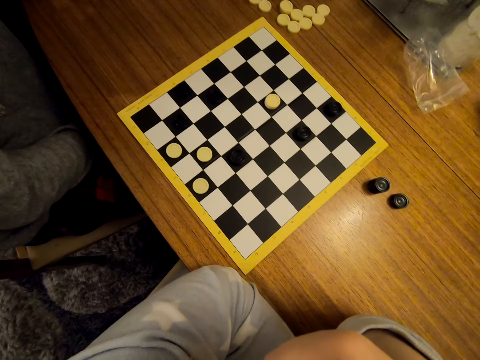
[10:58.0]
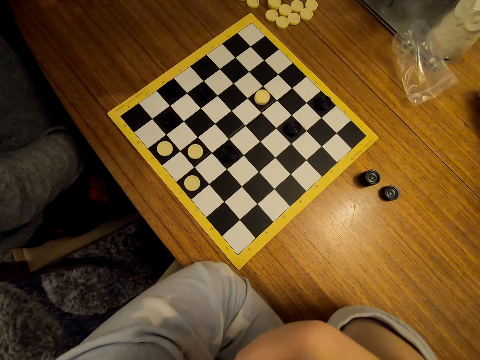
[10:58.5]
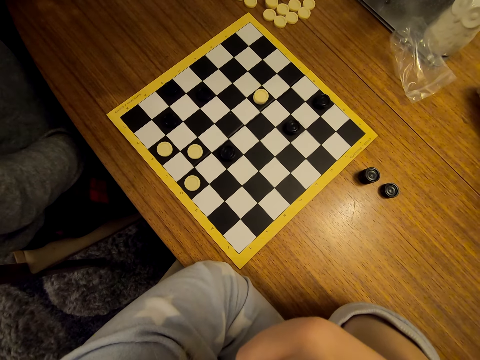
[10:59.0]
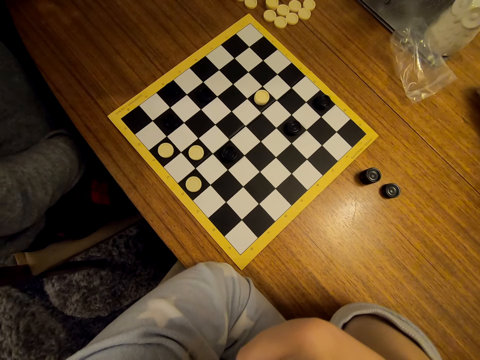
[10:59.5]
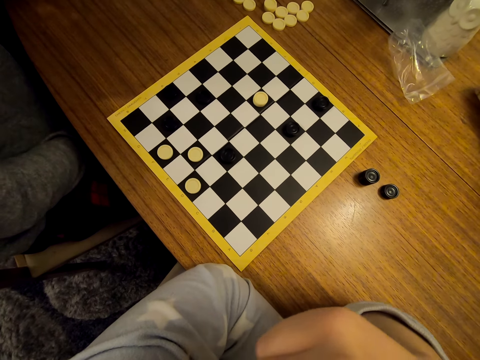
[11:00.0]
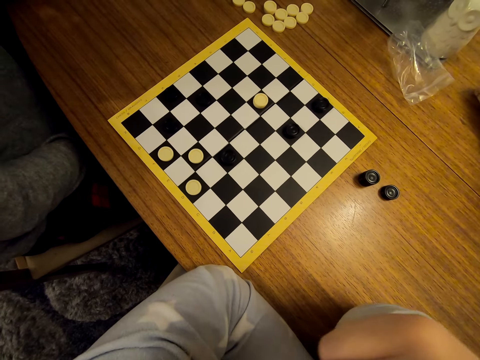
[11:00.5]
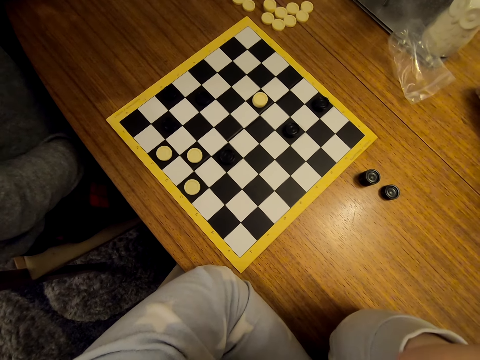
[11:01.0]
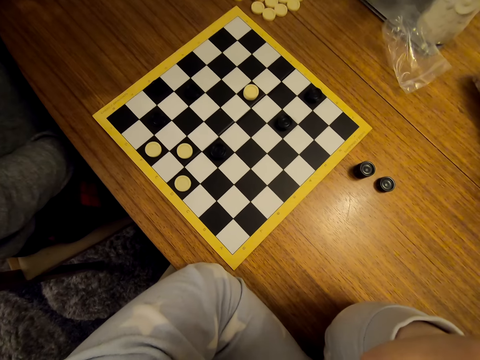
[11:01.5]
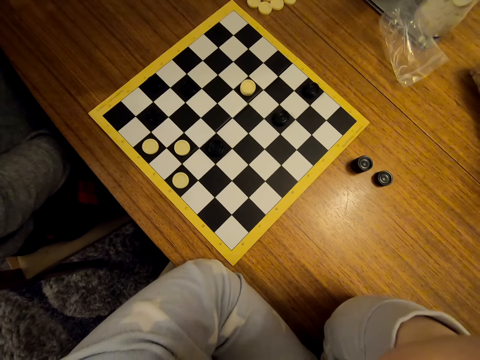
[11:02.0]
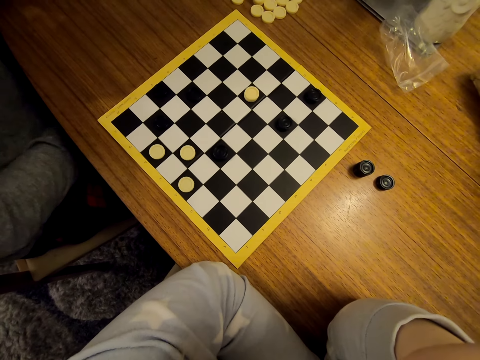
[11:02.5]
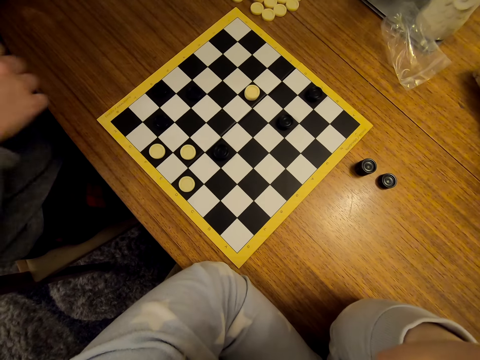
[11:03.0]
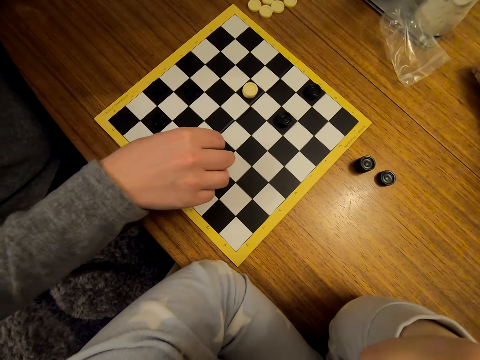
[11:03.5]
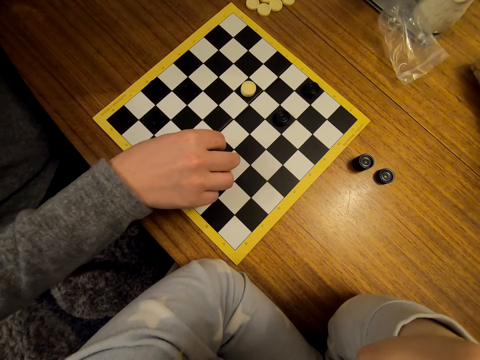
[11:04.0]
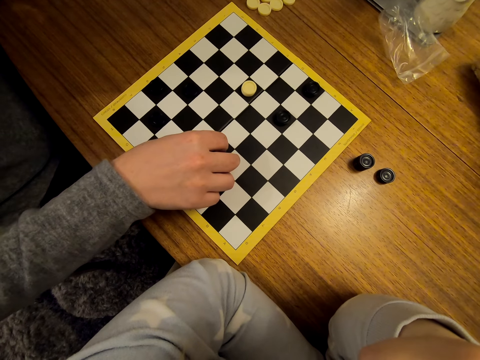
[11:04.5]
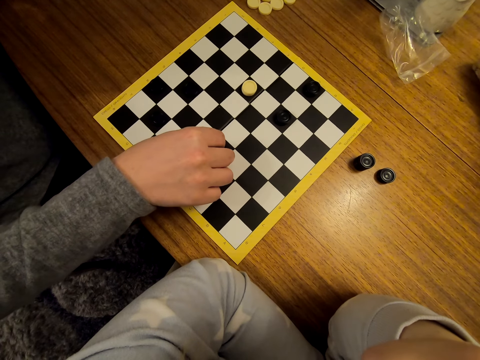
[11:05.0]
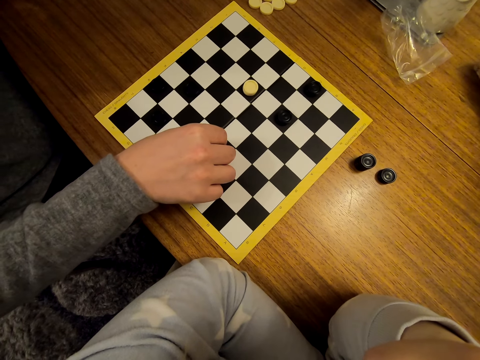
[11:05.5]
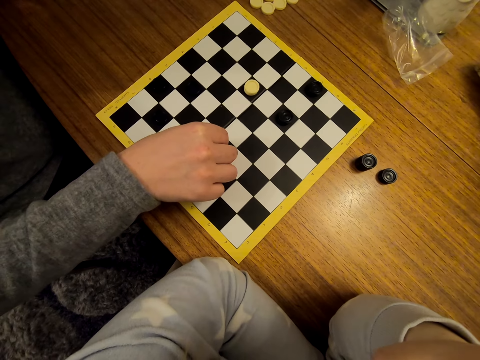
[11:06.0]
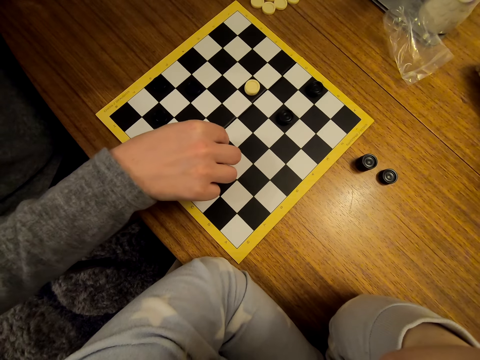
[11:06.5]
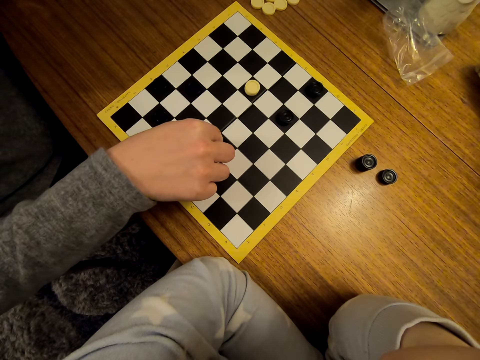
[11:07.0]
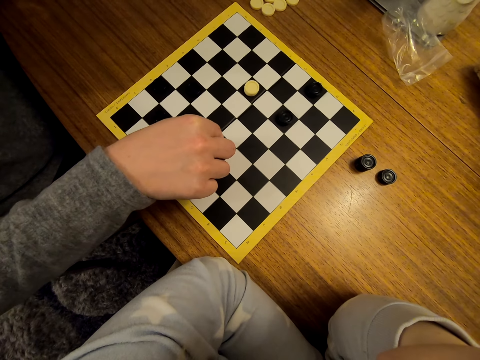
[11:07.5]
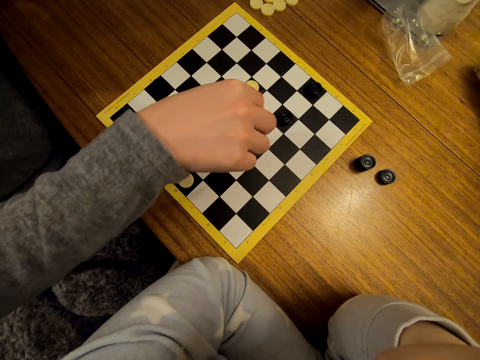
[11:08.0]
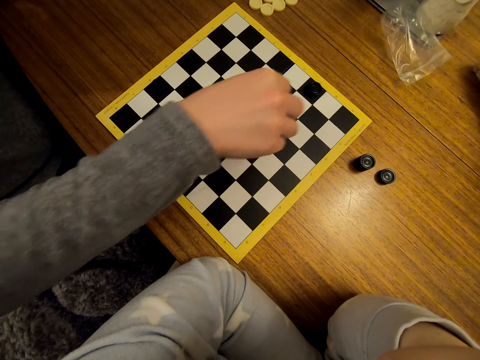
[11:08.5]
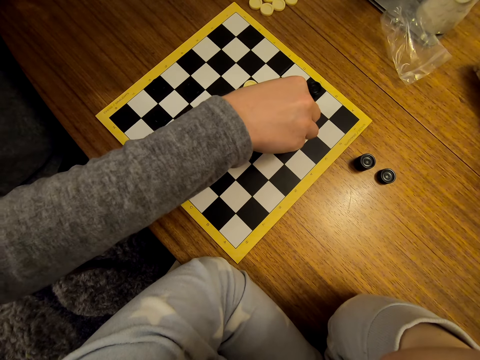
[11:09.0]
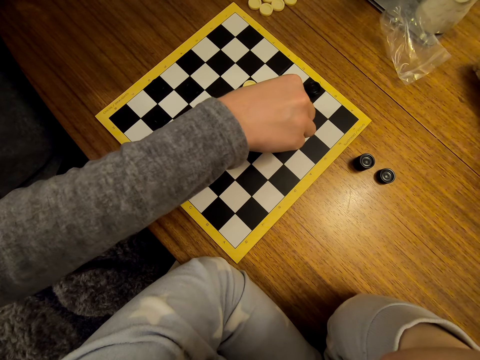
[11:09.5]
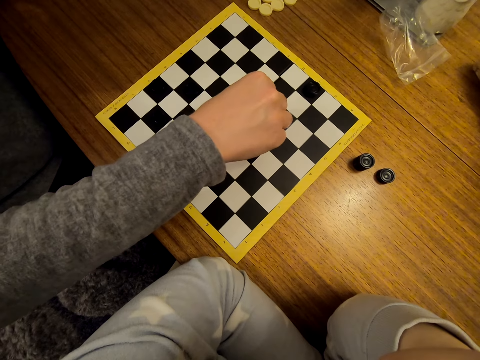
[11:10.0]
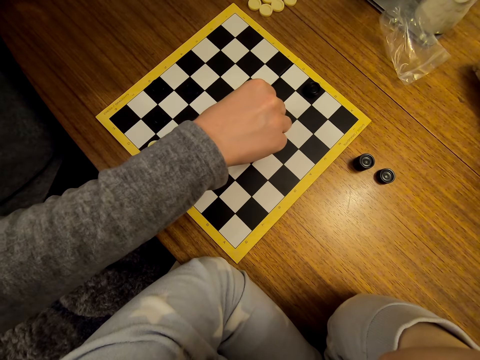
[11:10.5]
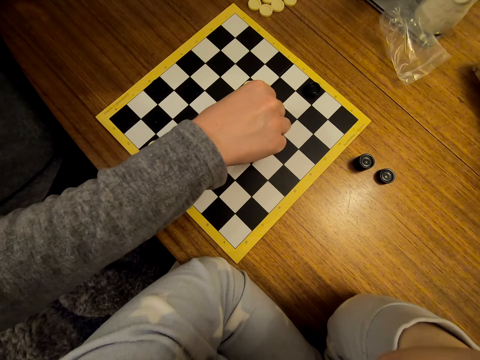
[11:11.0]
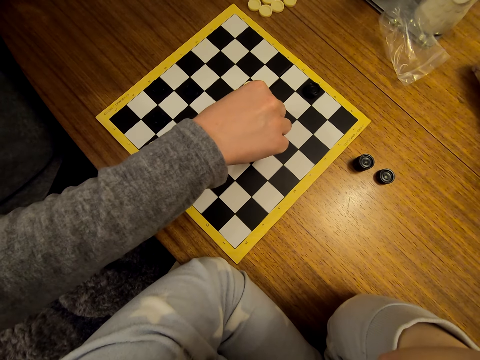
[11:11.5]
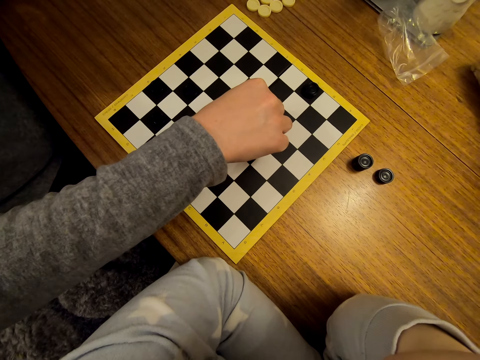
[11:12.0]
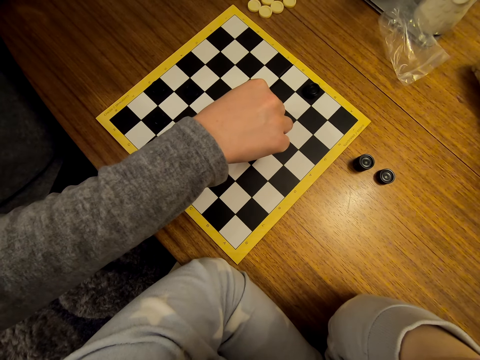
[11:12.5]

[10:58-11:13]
The camera wearer touches her face. A woman touches a piece. The woman moves a piece on the draughtboard.

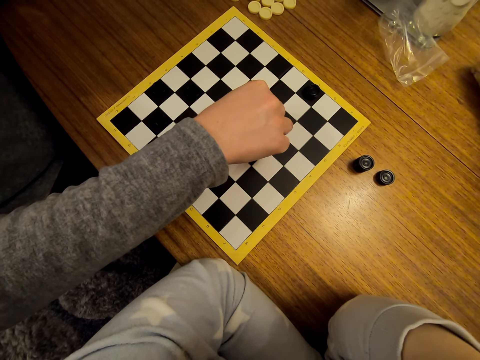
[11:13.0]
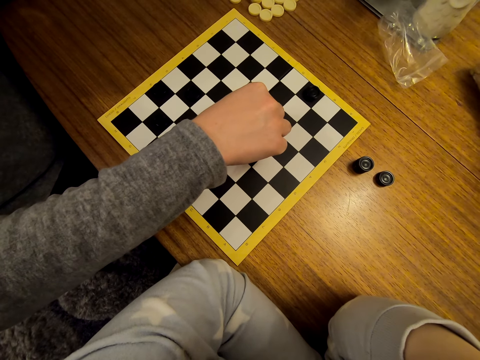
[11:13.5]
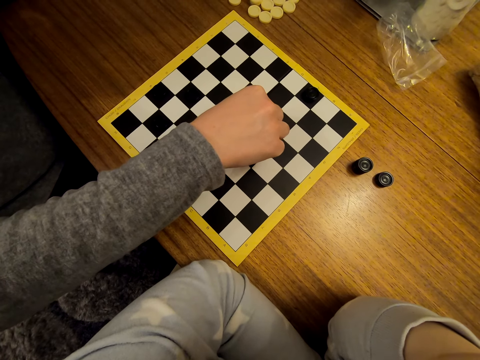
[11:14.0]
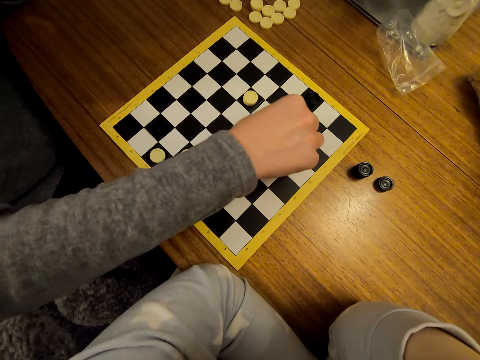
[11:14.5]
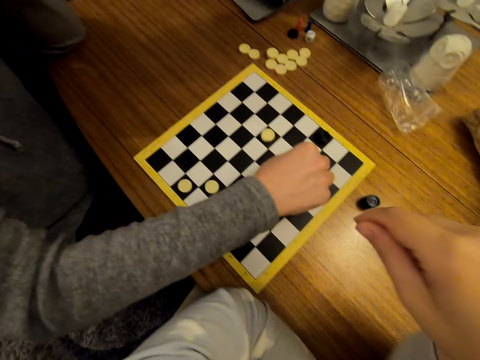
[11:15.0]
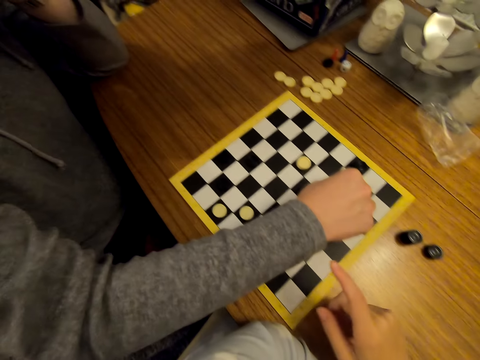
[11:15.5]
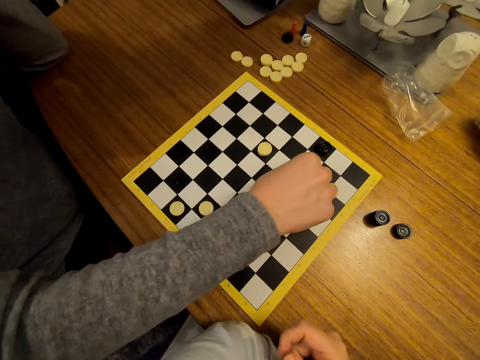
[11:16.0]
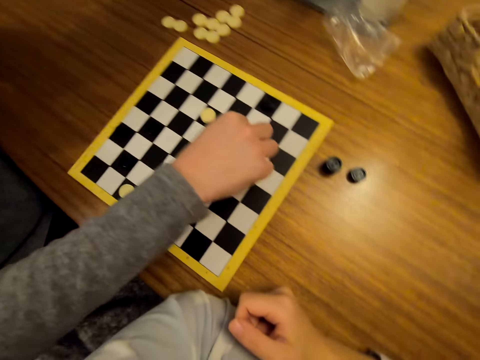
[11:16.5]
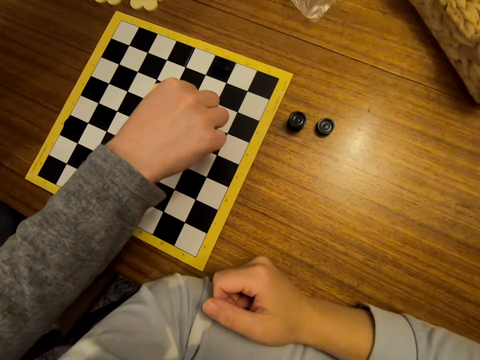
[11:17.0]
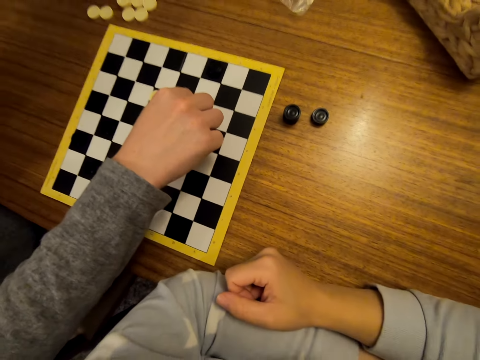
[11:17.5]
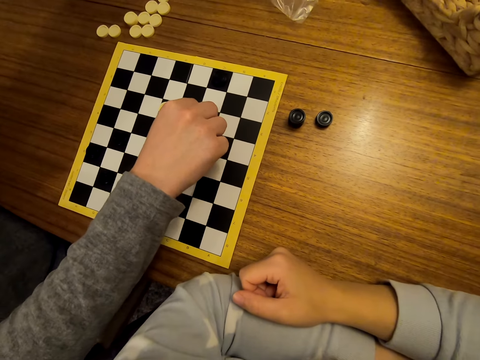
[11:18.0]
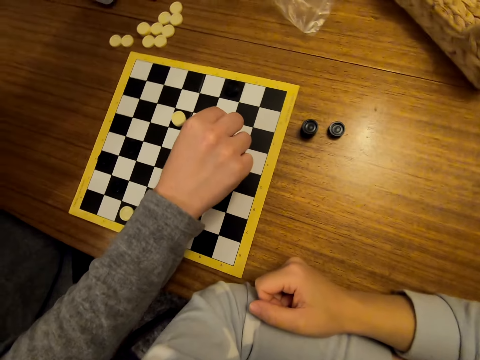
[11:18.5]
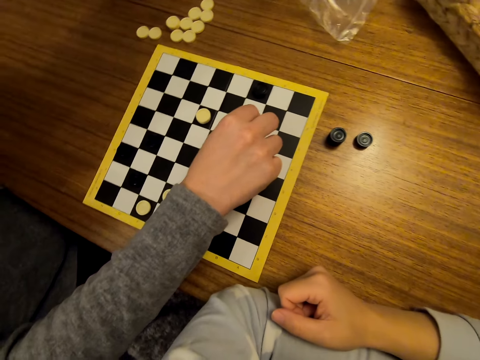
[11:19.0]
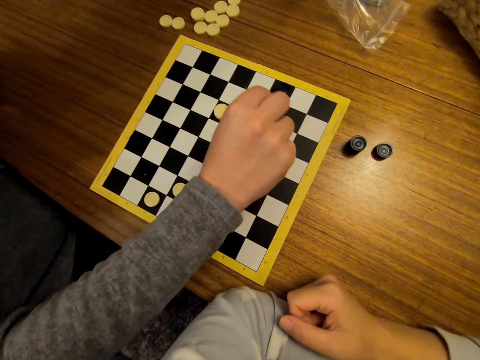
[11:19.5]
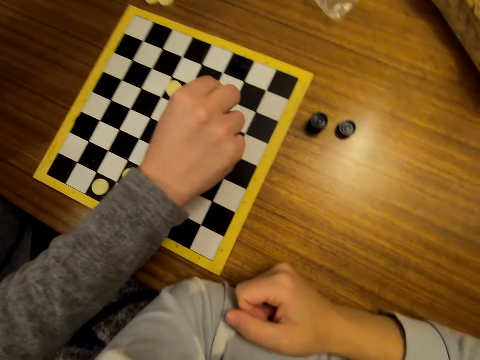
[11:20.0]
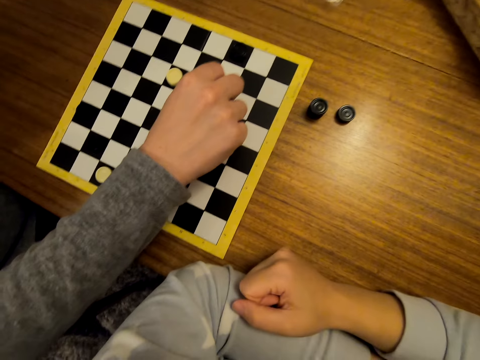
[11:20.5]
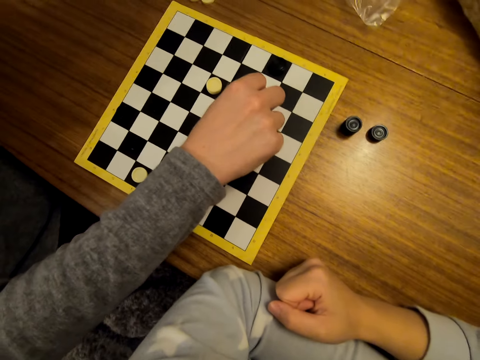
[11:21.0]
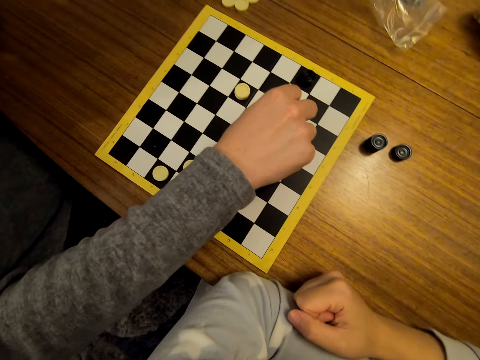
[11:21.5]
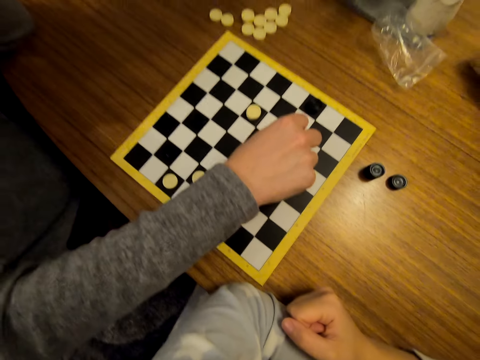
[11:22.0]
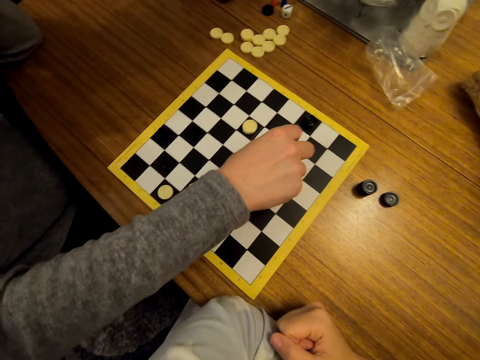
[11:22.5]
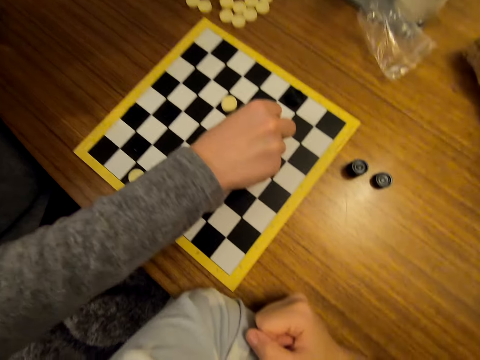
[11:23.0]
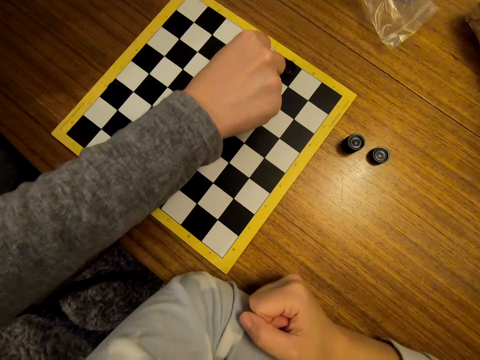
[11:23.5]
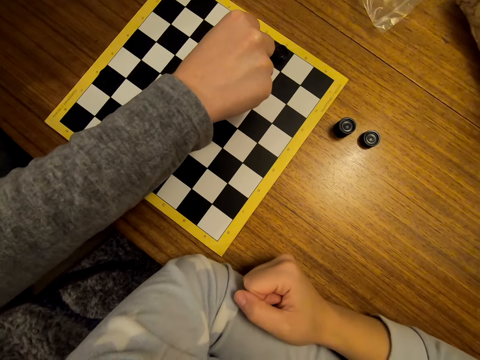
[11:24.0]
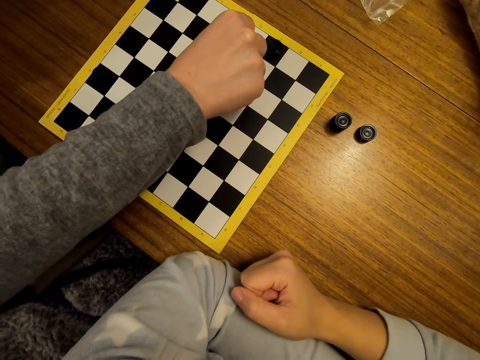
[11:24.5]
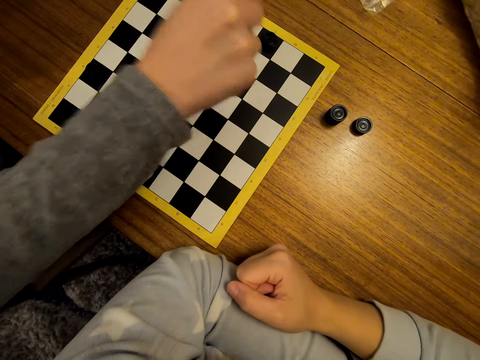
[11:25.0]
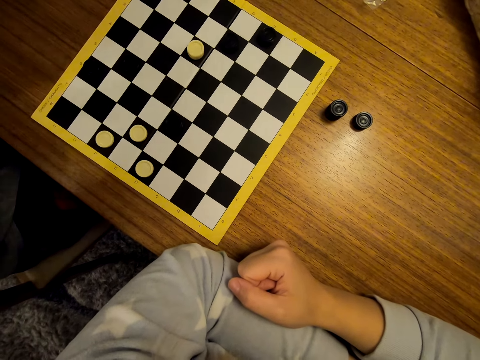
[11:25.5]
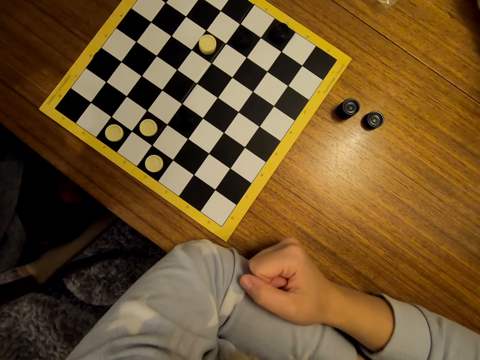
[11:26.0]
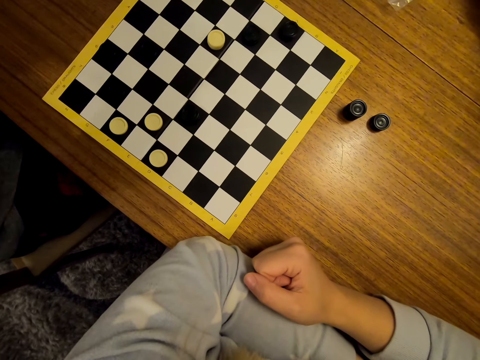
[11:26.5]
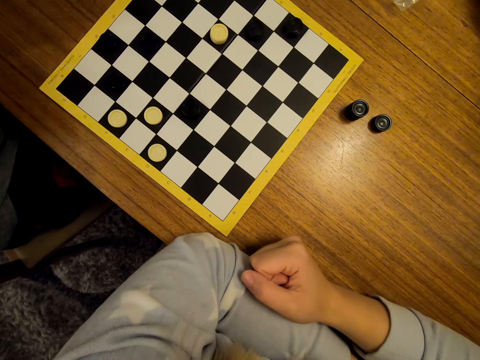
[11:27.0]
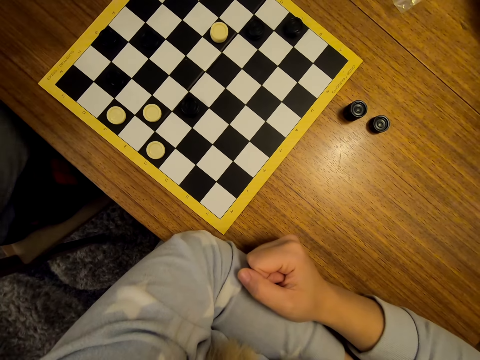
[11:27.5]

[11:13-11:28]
The camera wearer talks to a woman. They interact with the woman. The woman touches a piece. The camera wearer laughs. The woman laughs, touches a piece, and moves a piece on the draughtboard.
